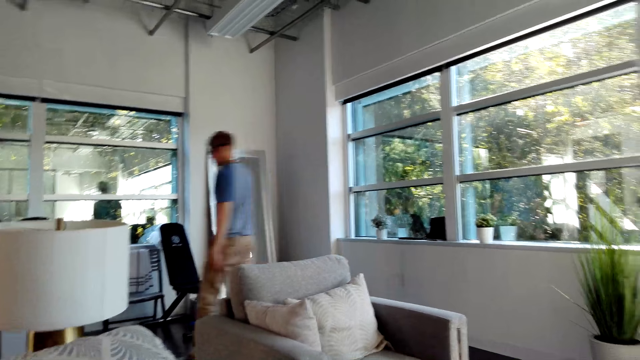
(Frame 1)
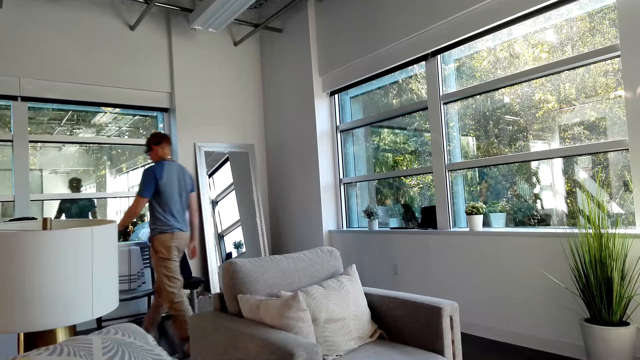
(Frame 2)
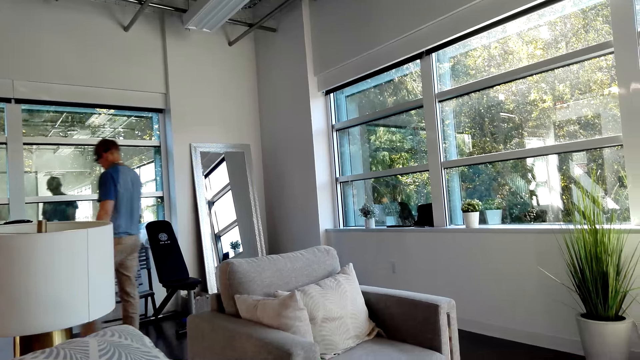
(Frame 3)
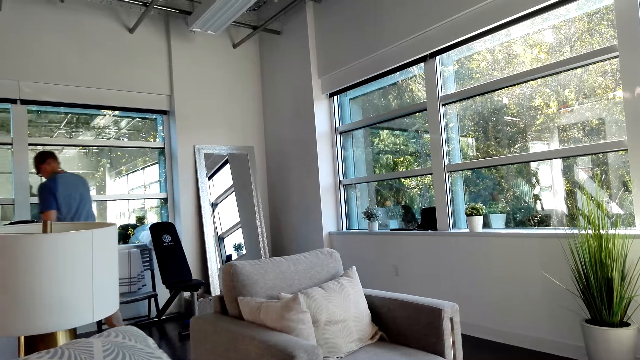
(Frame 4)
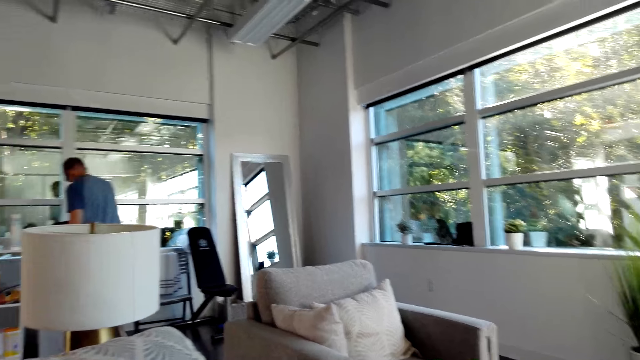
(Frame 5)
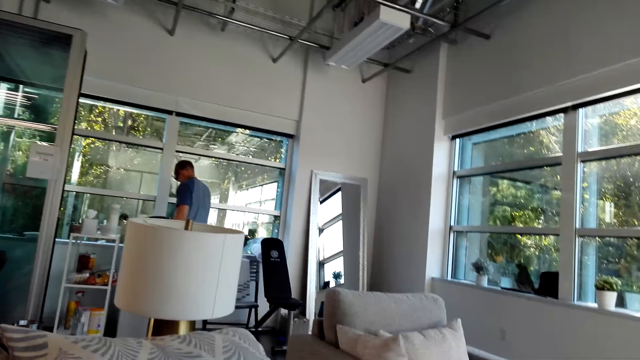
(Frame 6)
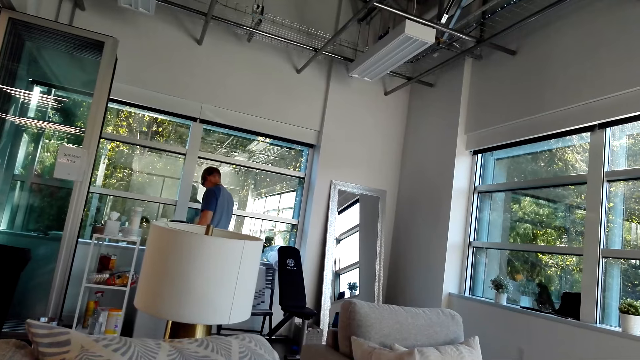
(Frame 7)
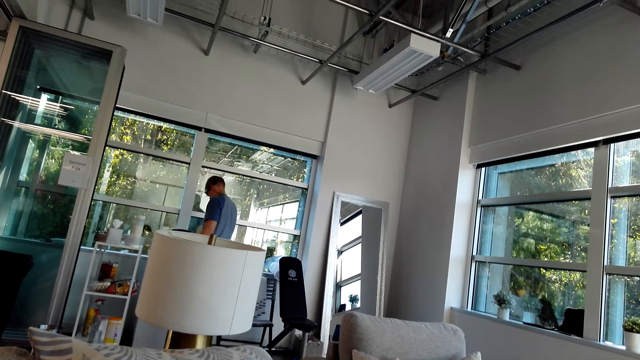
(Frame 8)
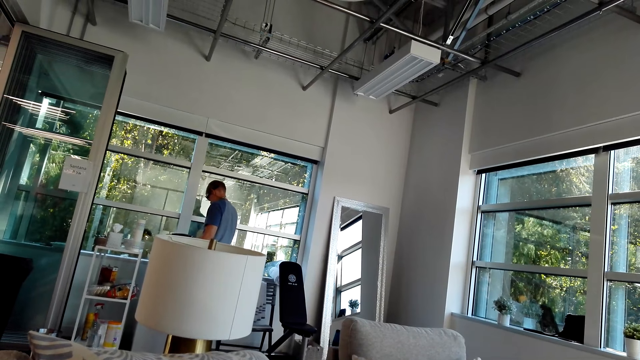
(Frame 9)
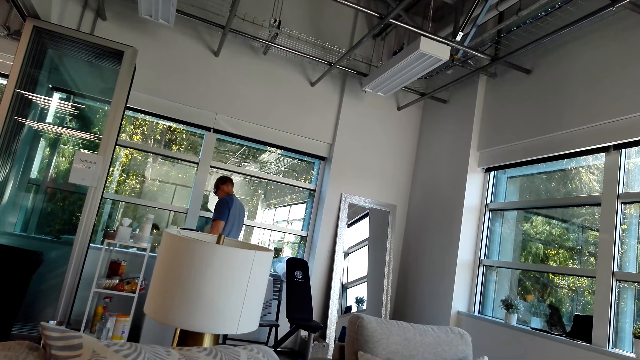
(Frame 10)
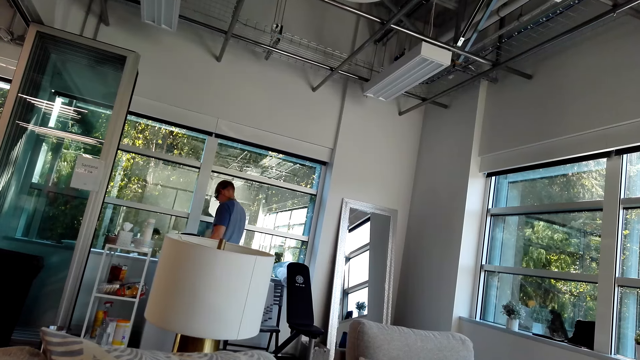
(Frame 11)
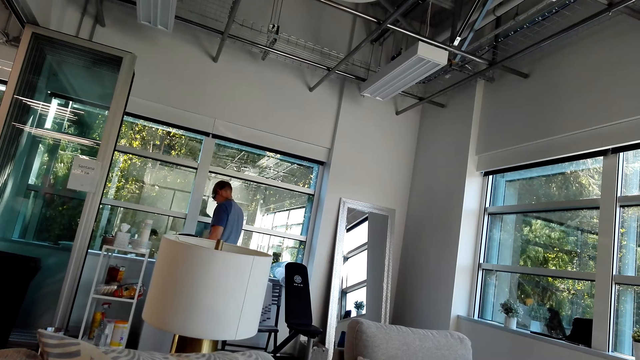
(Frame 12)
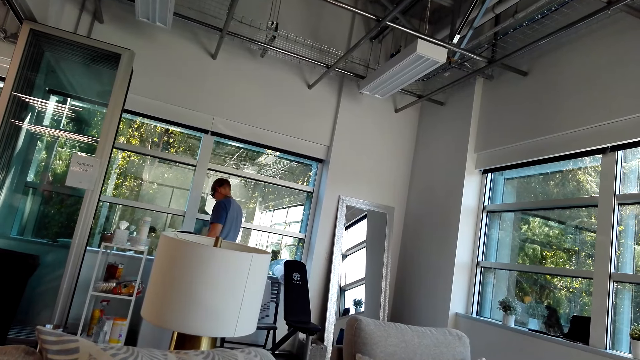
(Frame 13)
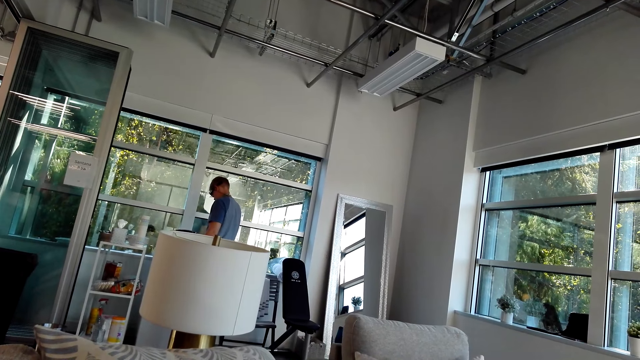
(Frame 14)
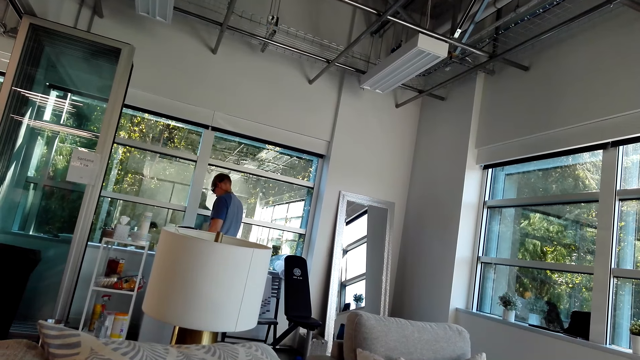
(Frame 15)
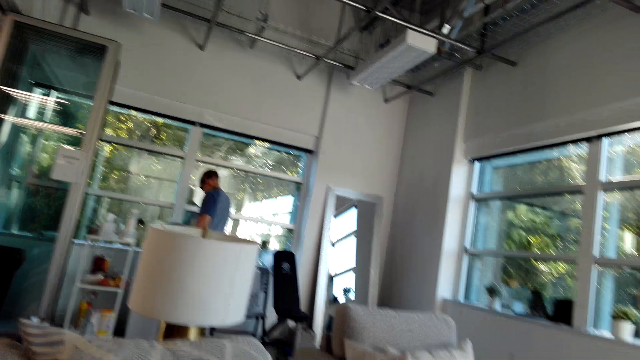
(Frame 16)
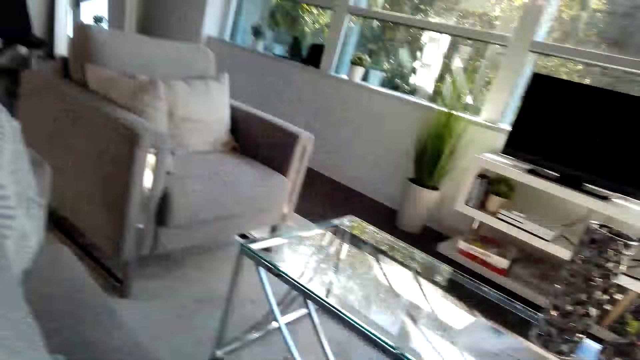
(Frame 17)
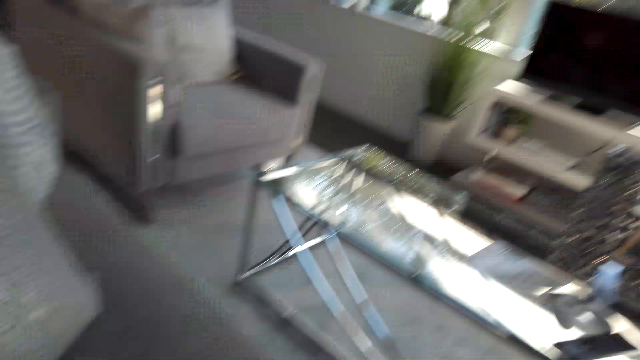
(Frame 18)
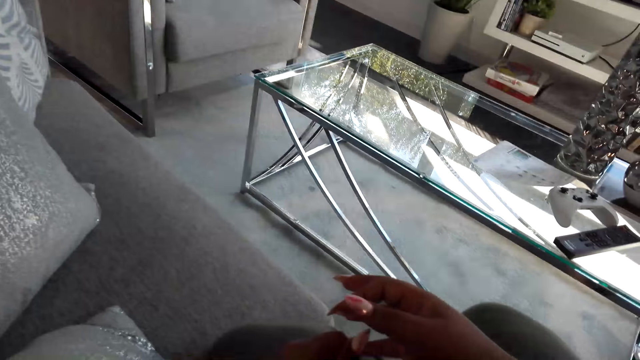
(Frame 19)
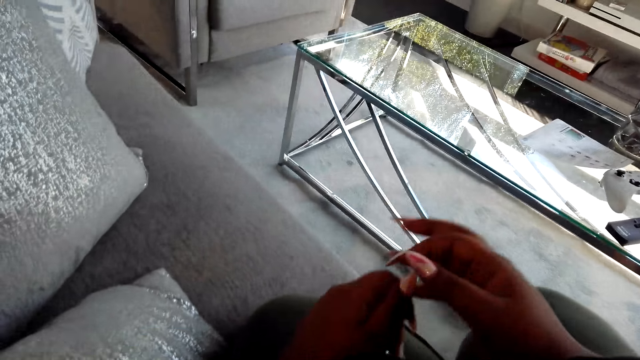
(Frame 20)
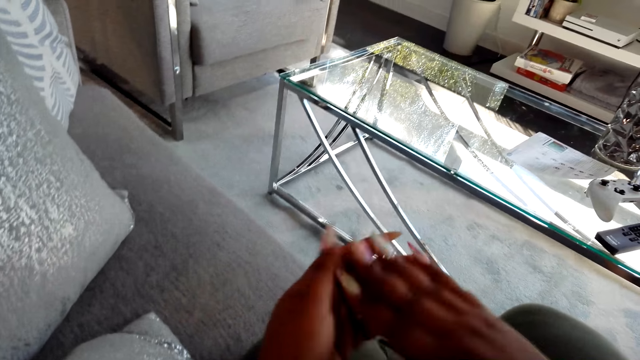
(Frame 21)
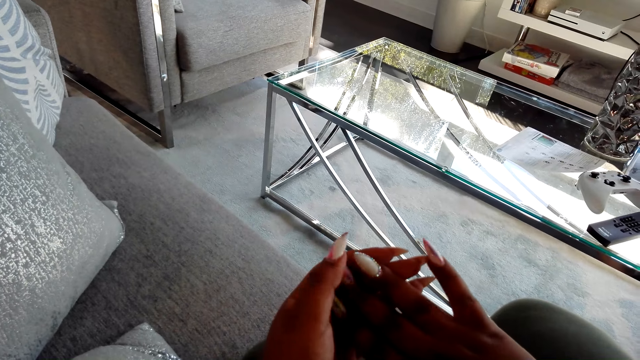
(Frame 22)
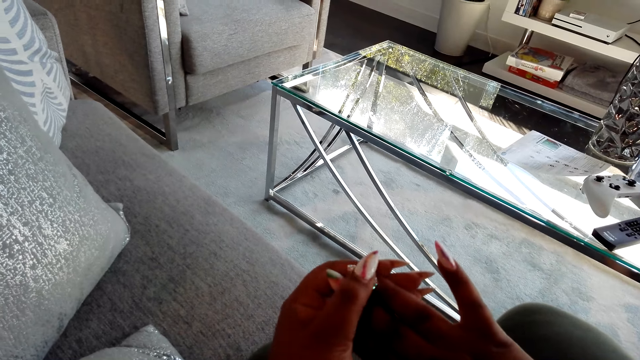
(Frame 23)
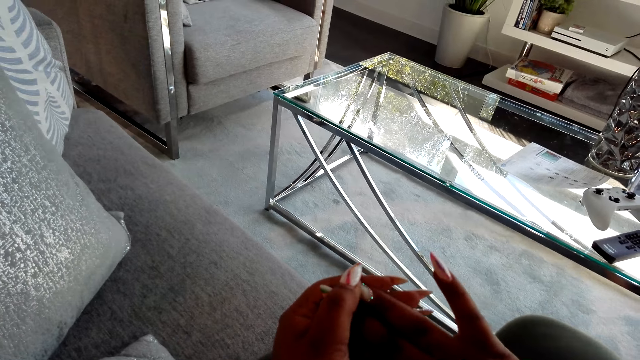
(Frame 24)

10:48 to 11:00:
A man takes Organic Valley and something from the fridge. The man does something. The camera wearer looks around the house. She looks at her nails.

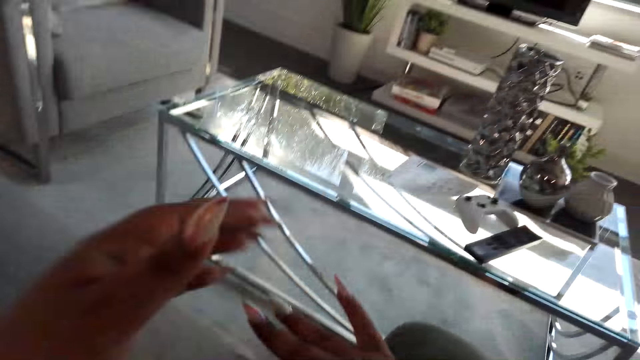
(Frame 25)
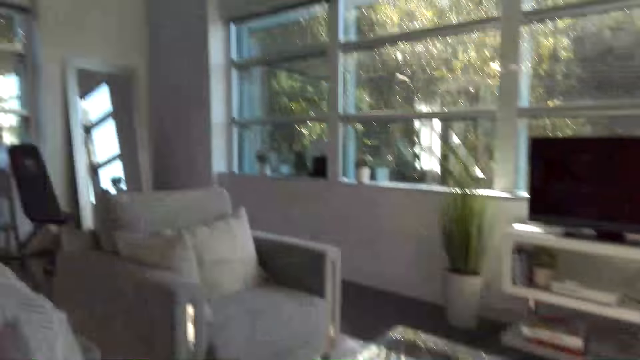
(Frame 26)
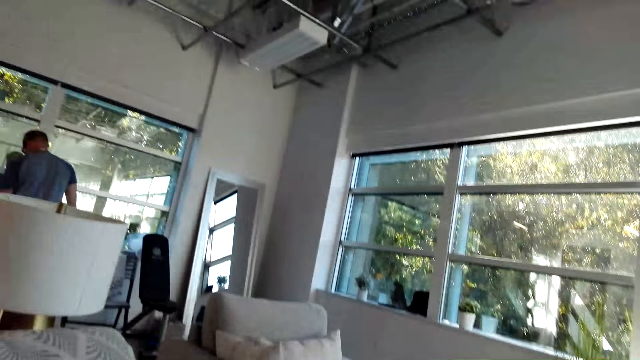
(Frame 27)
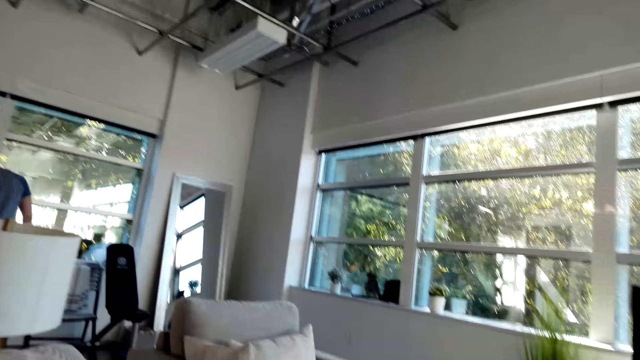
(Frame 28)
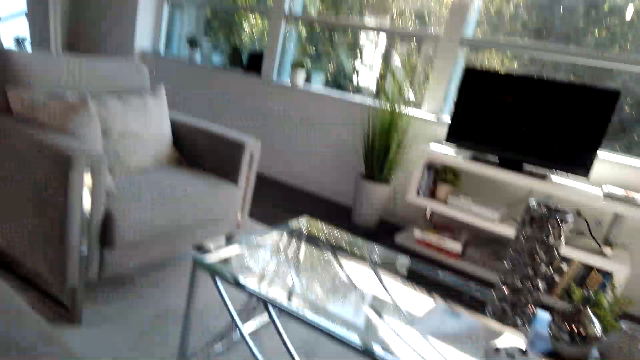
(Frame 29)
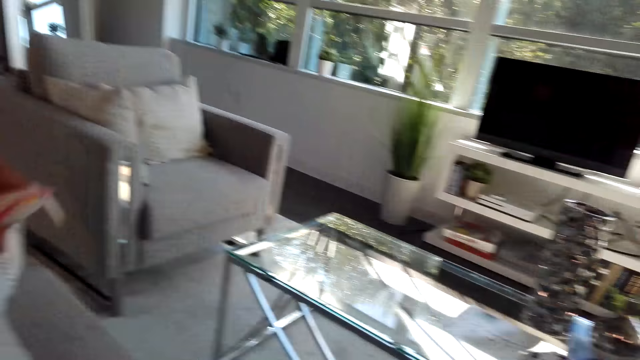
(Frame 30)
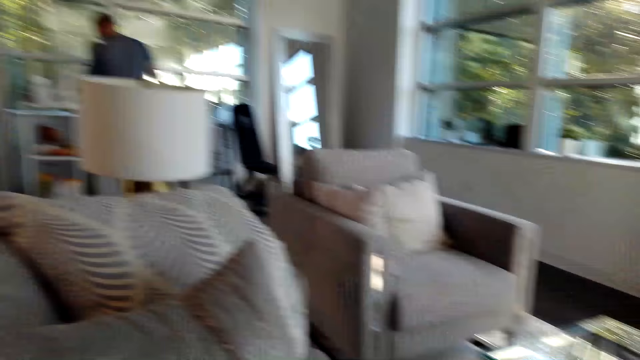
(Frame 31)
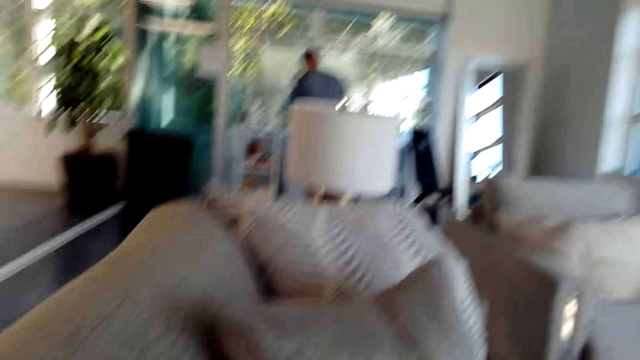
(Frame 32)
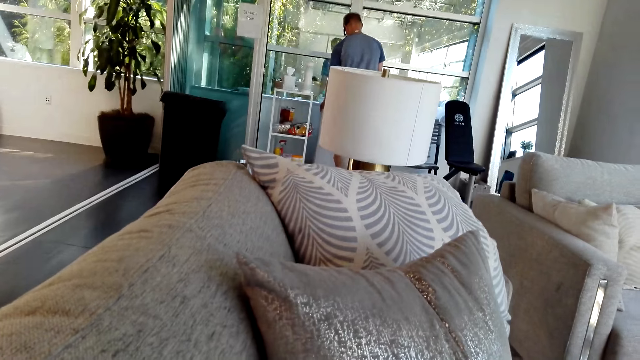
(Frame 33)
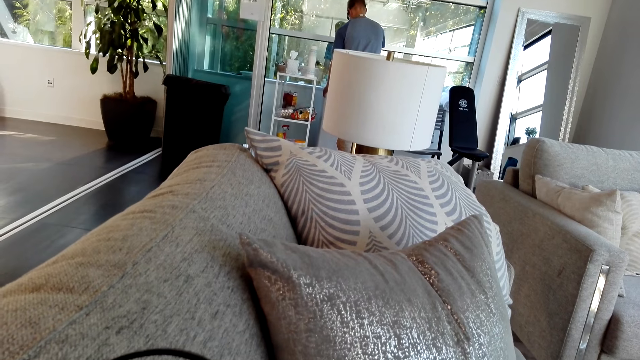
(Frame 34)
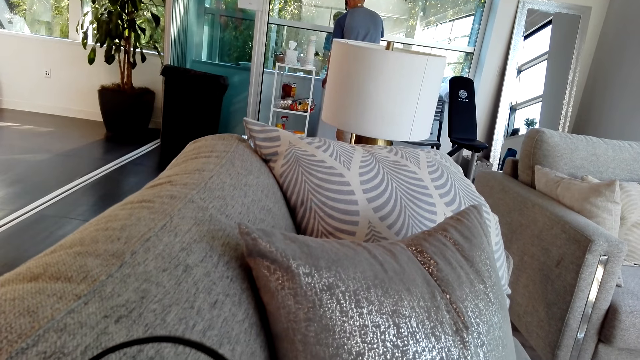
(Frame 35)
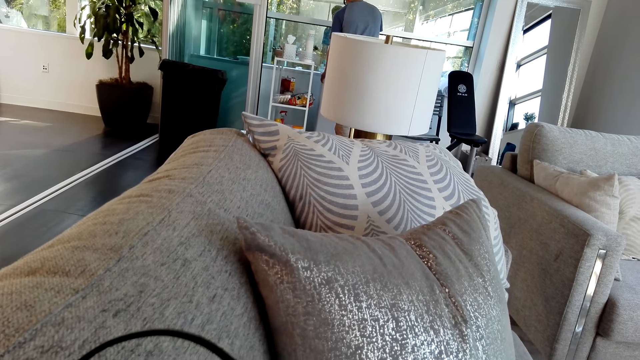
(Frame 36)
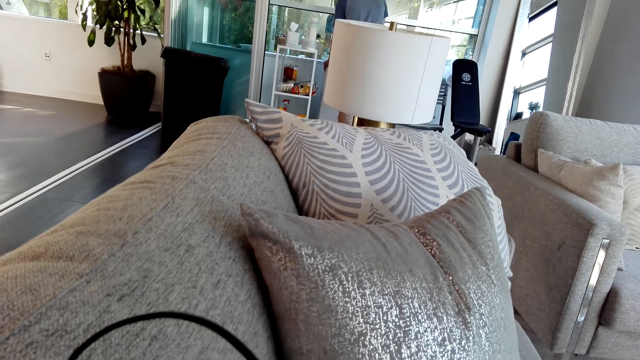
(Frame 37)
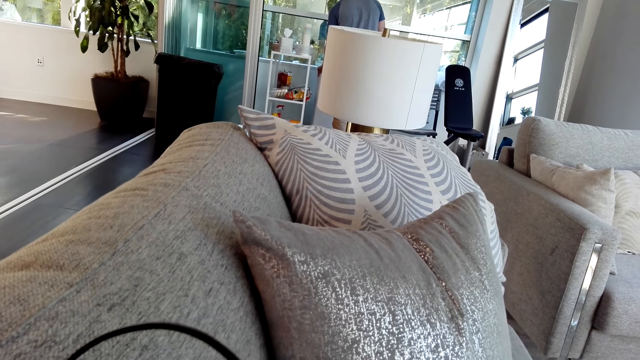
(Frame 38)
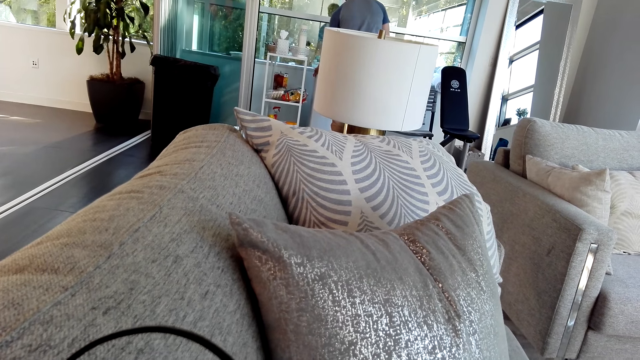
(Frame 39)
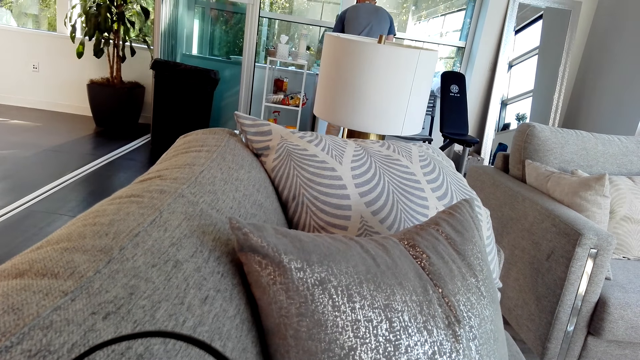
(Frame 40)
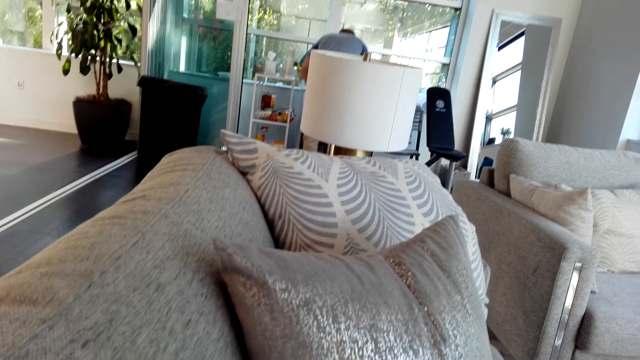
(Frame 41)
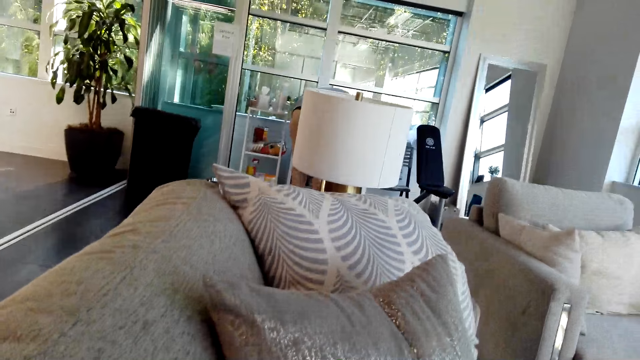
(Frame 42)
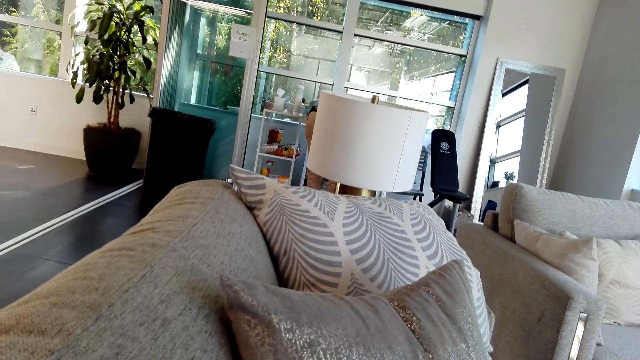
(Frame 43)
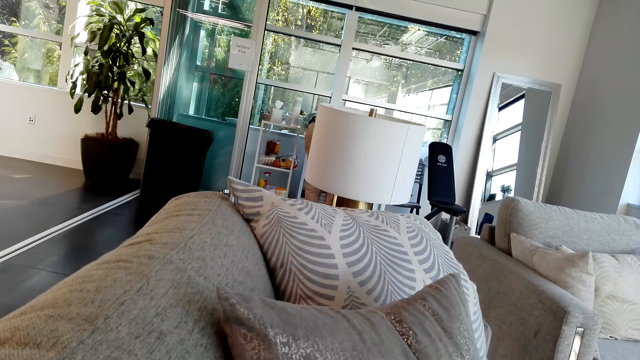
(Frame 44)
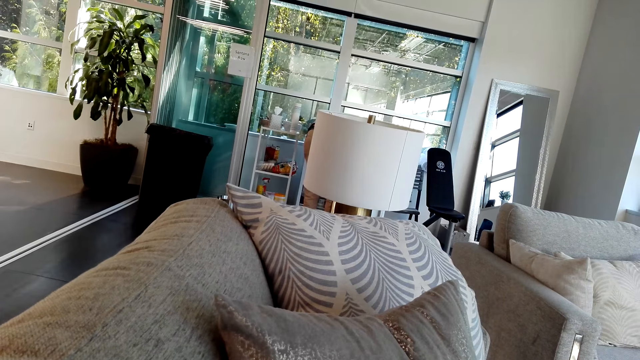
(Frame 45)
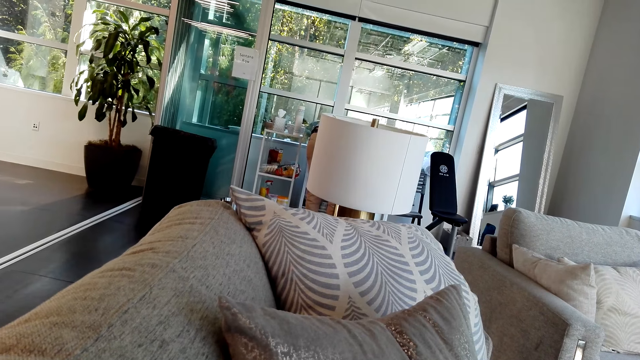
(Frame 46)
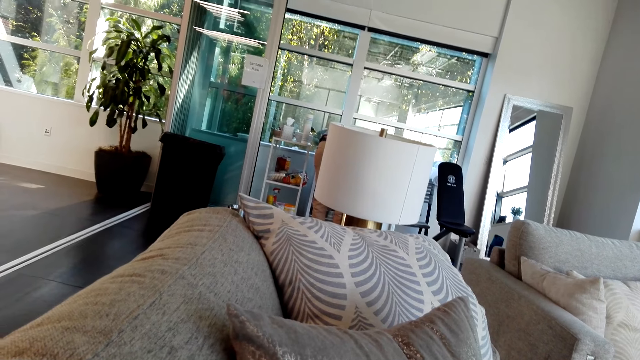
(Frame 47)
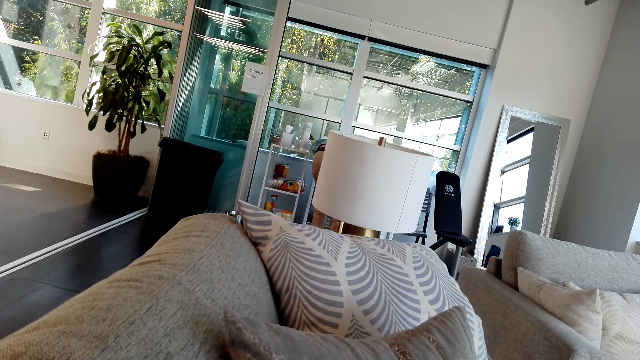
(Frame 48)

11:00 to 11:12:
The camera wearer looks around the house. They do hand movement. A female converses with a male.
